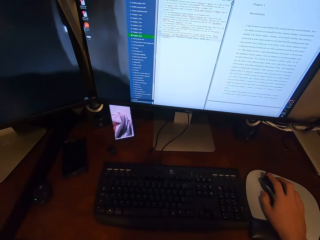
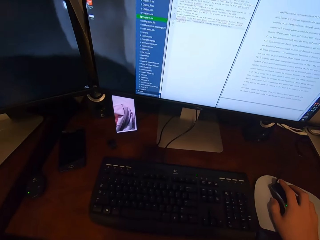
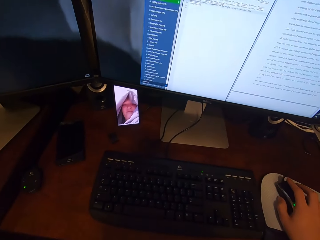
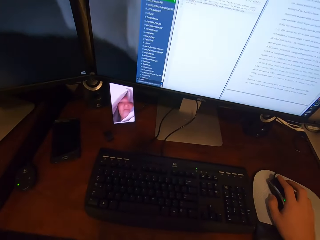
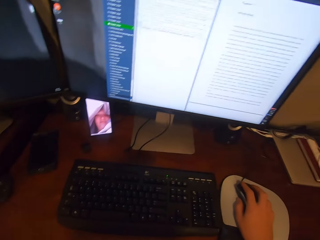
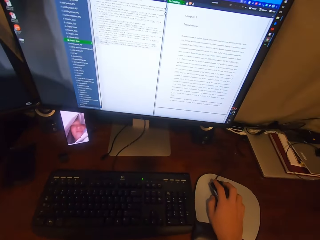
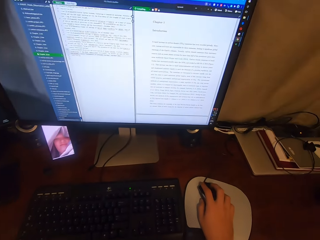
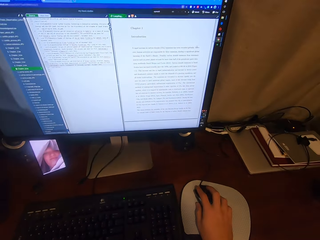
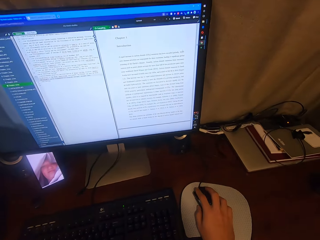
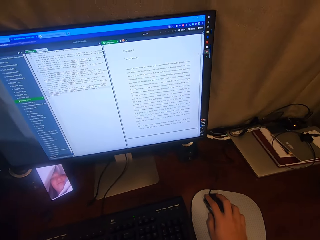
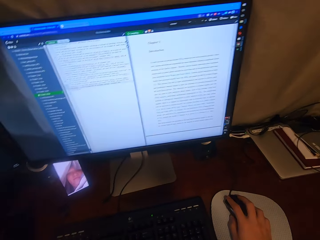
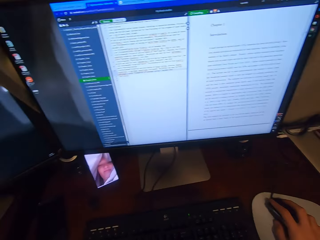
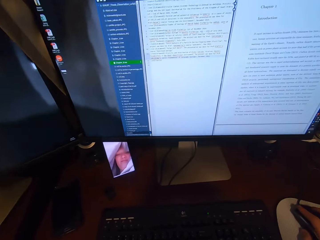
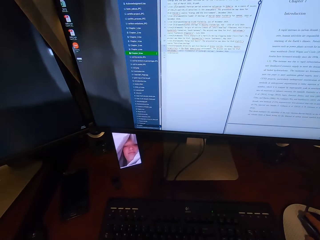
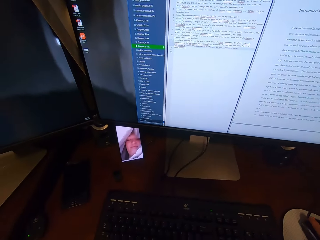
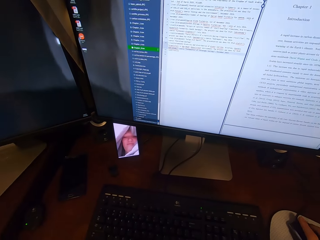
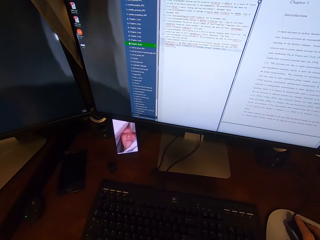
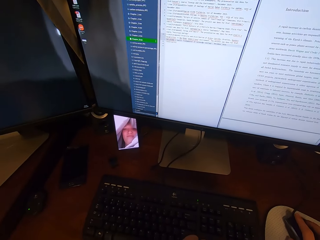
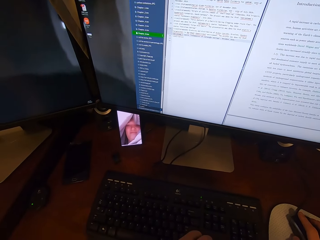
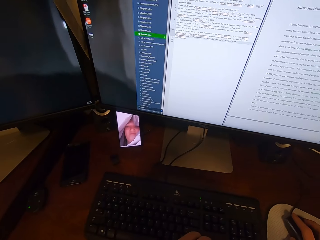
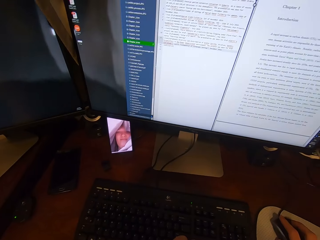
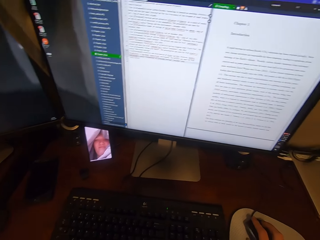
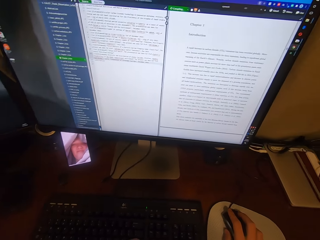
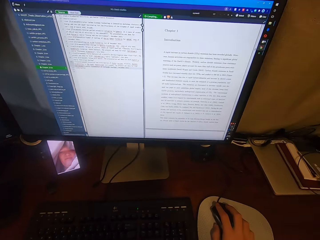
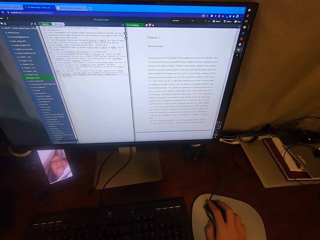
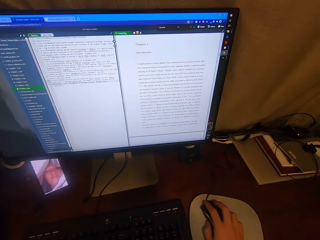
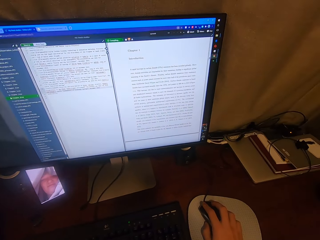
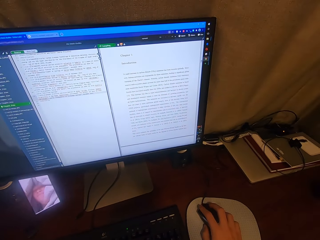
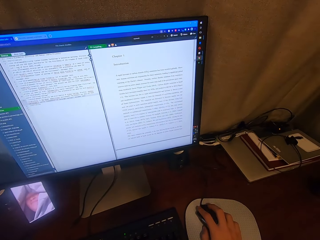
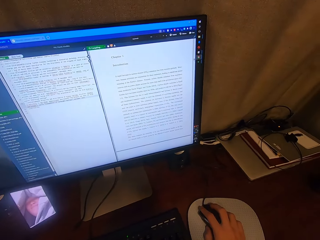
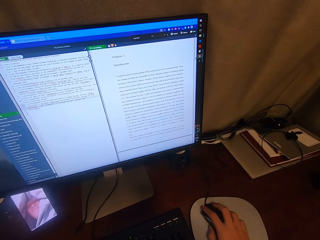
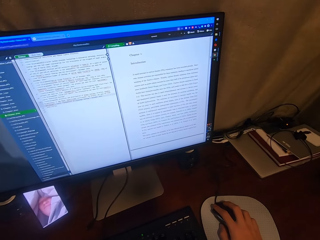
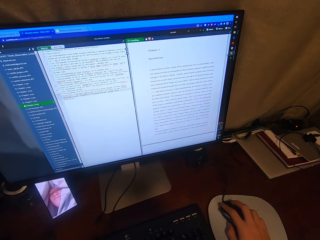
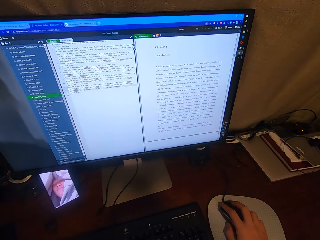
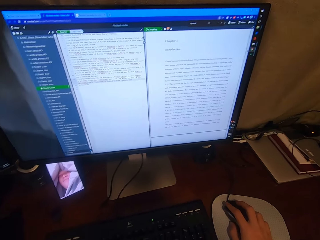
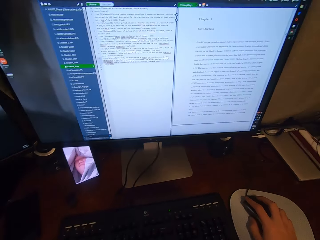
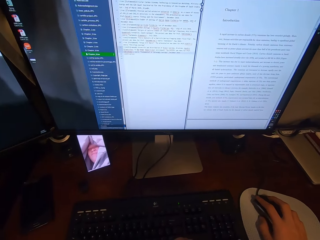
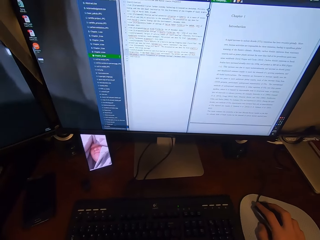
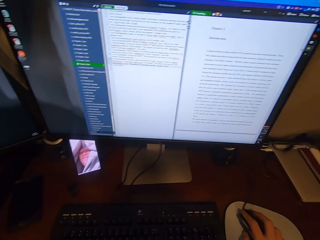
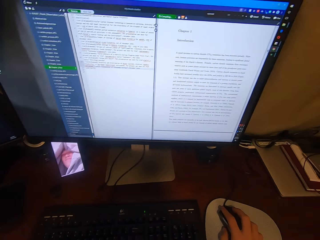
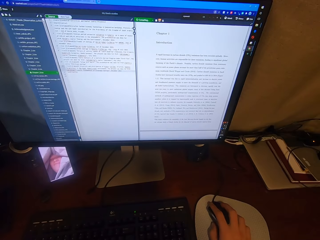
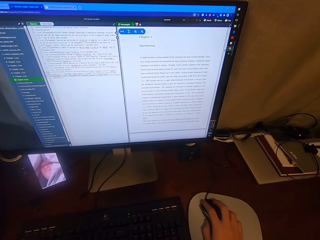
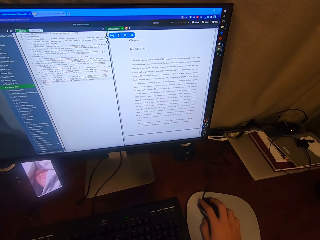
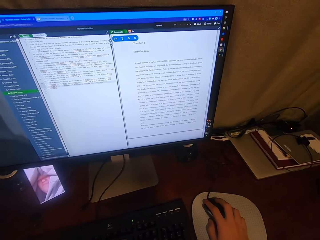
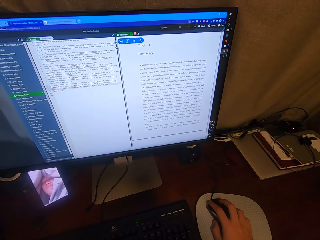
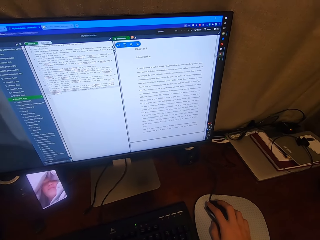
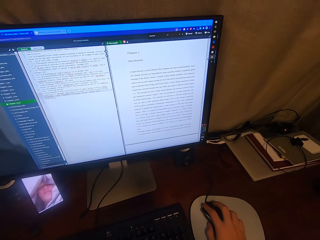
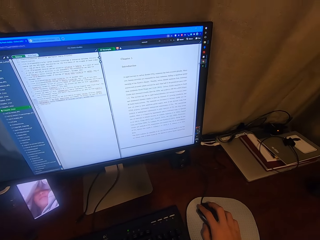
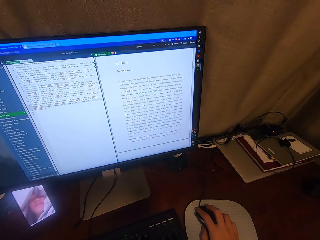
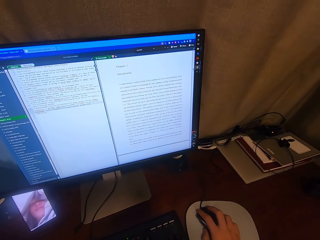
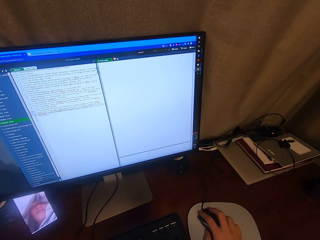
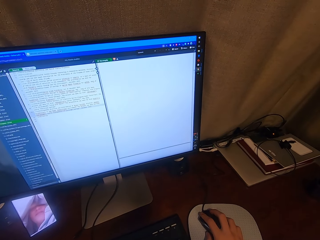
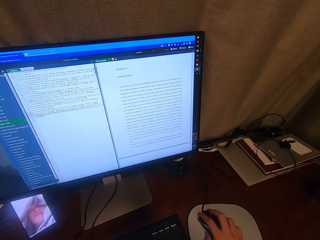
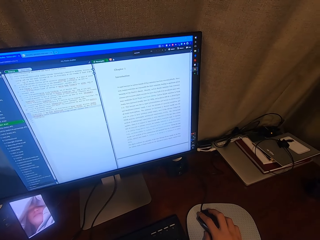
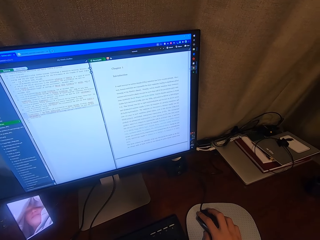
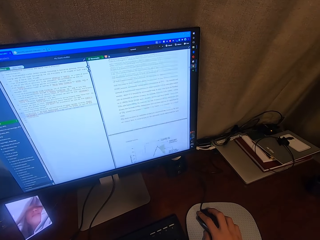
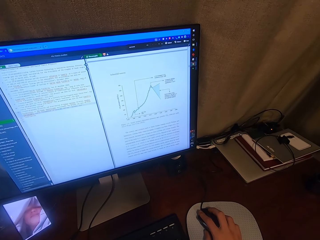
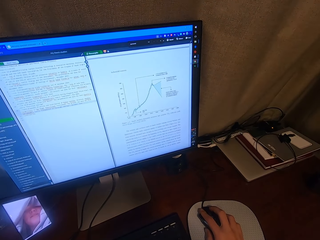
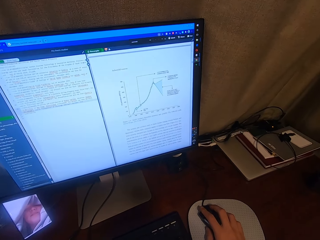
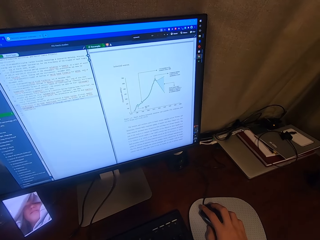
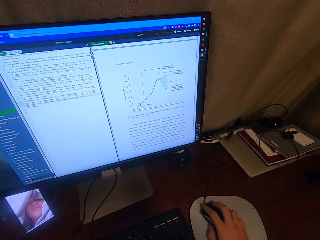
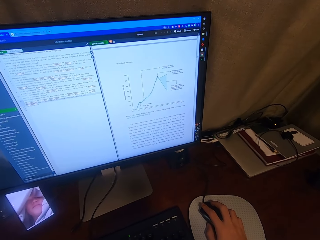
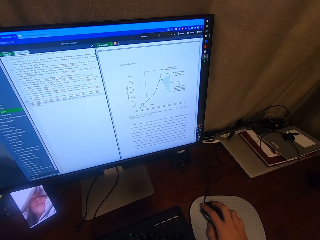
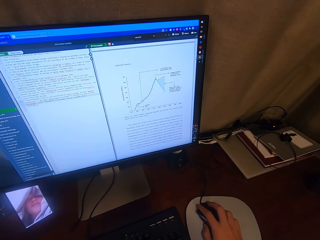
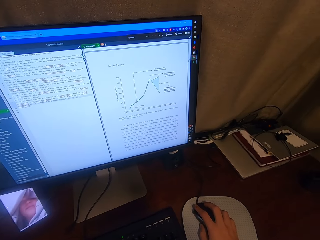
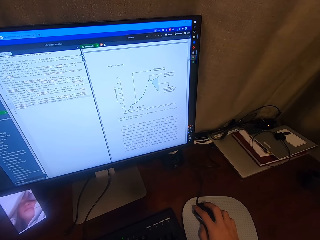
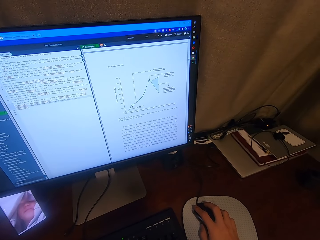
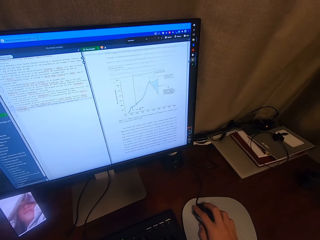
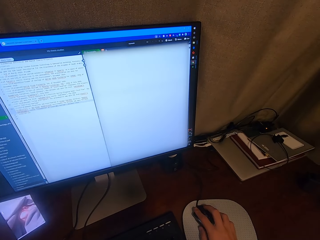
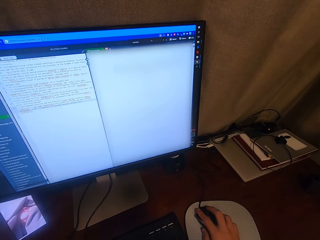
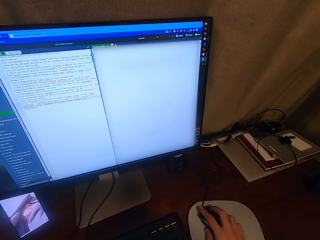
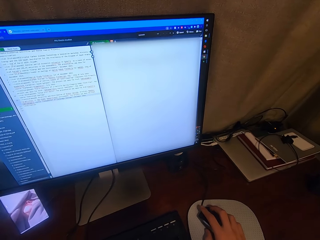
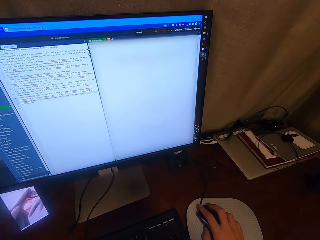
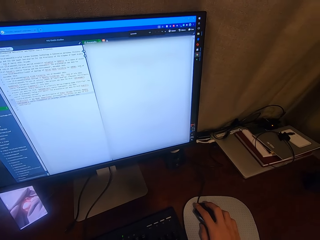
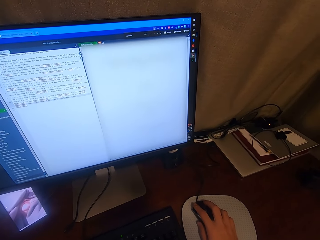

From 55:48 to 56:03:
The camera wearer stares at the monitor. They scroll on the monitor using the keyboard.

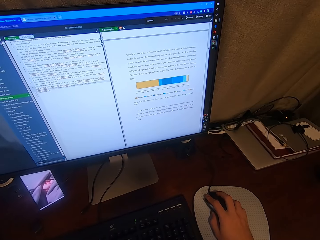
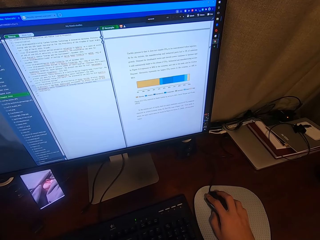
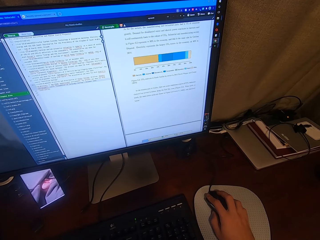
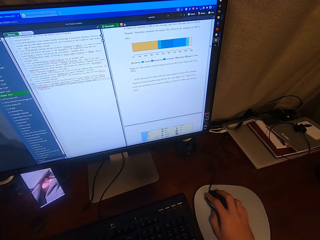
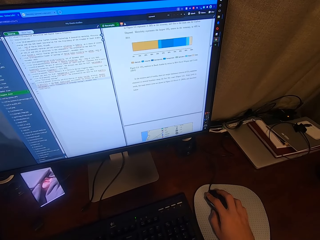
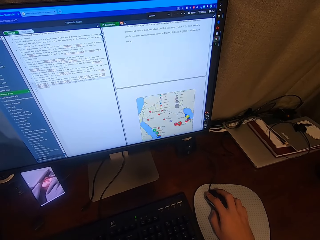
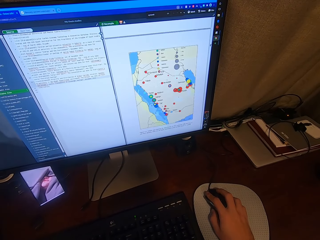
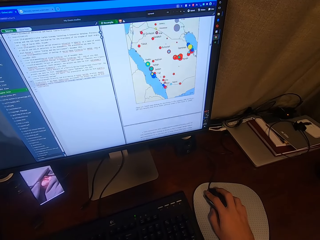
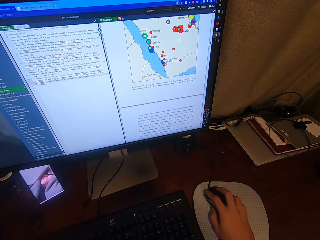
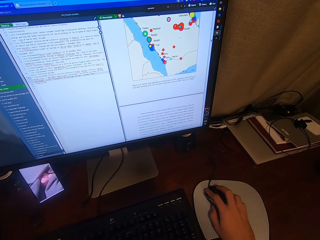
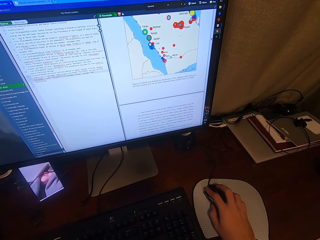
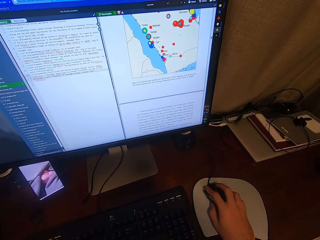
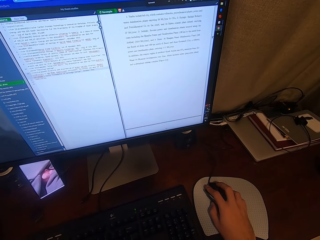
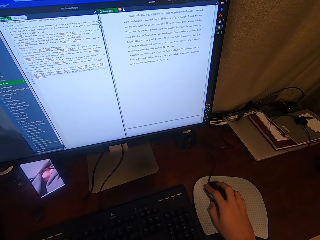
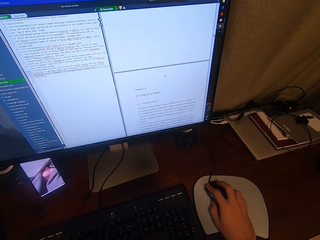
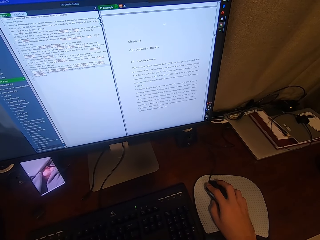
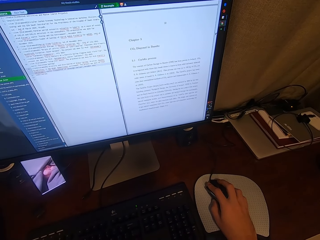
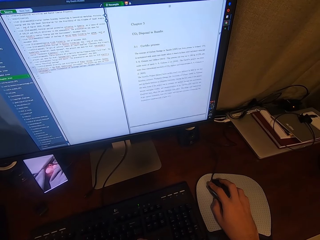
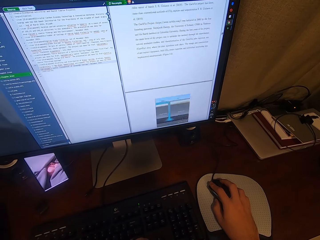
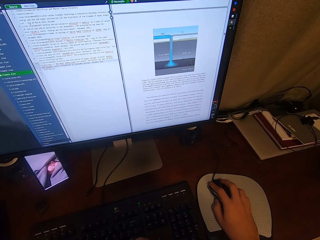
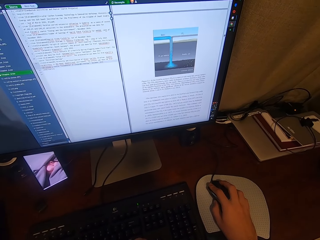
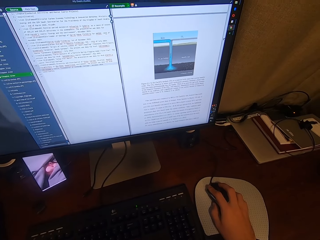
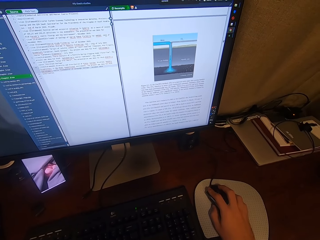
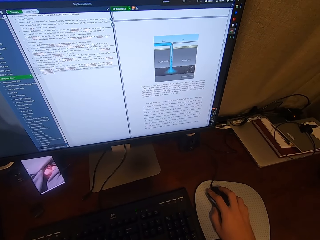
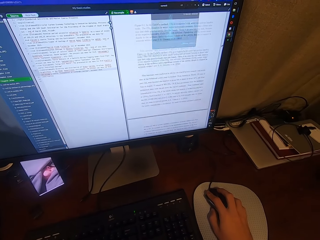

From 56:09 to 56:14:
The camera wearer scrolls on the USB mouse attached to the desktop computer with his right hand.

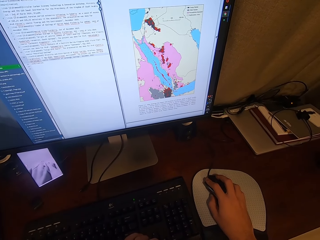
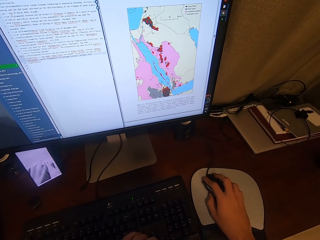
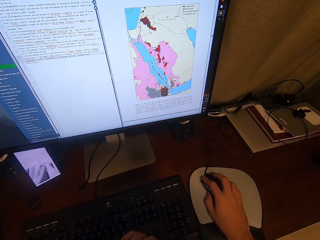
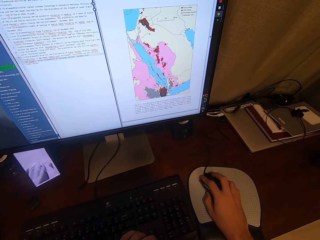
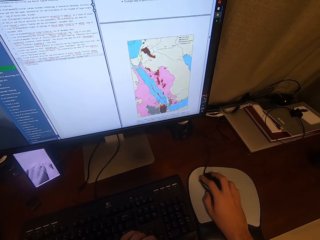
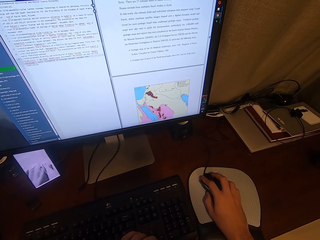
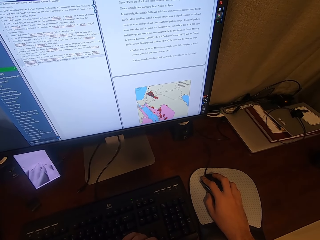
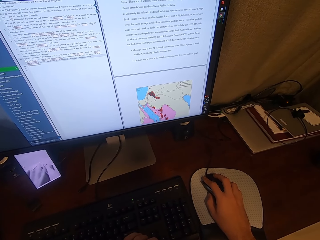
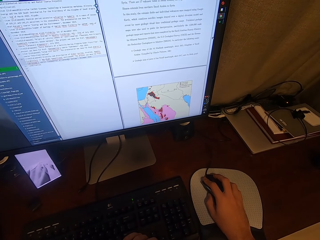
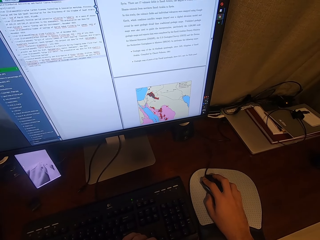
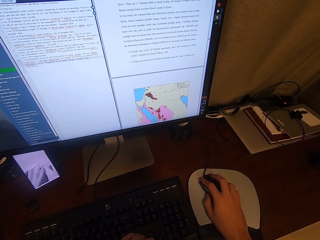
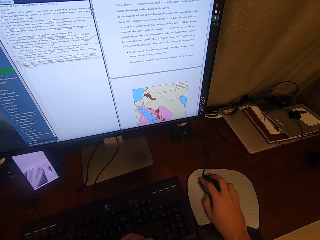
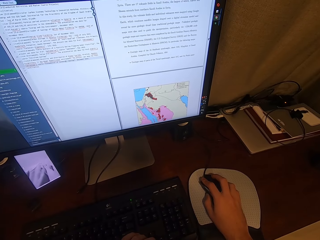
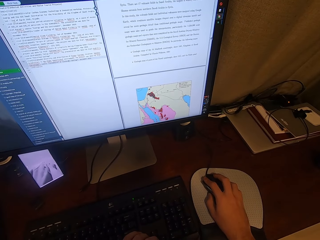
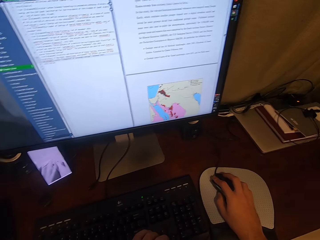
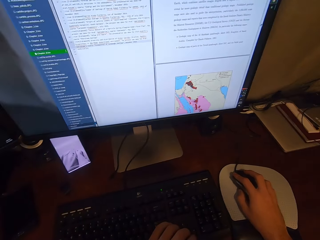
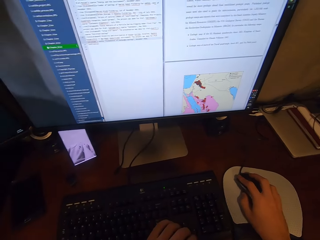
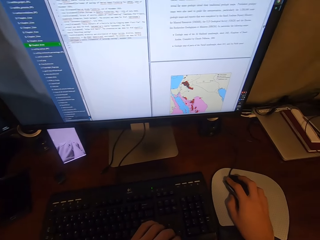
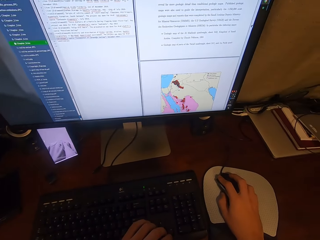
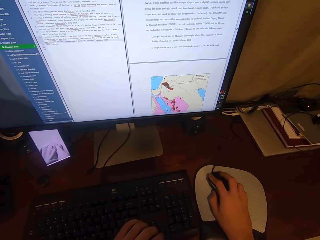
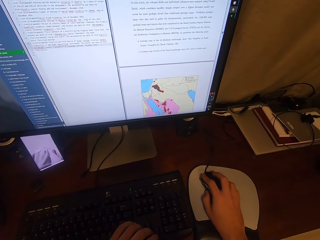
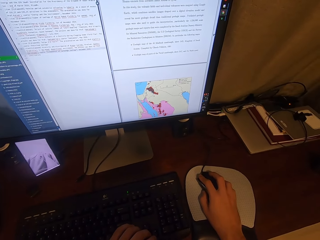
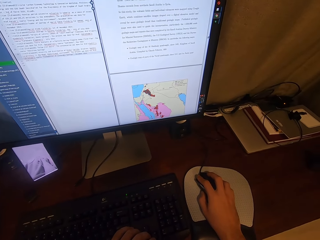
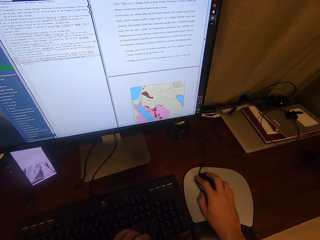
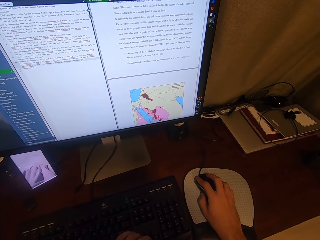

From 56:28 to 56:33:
The camera wearer views the monitor.
